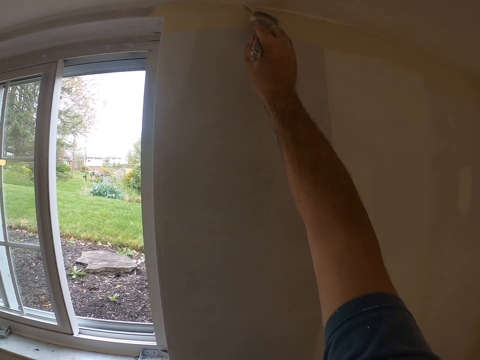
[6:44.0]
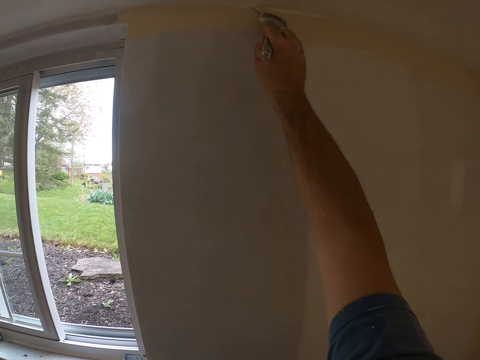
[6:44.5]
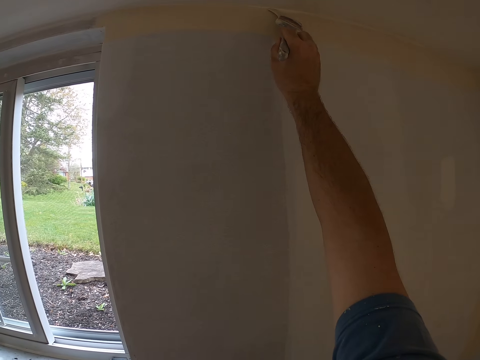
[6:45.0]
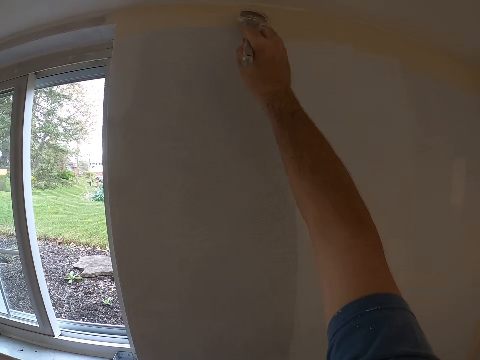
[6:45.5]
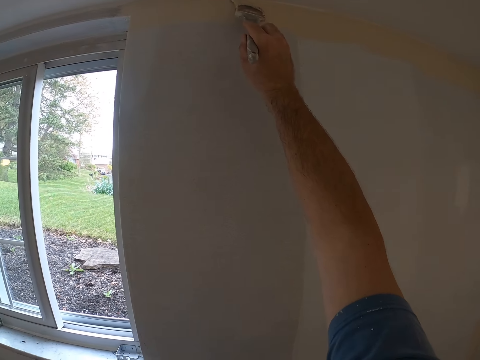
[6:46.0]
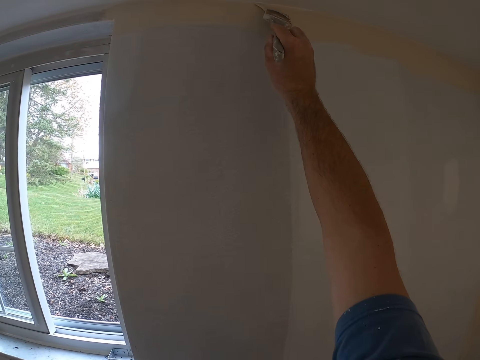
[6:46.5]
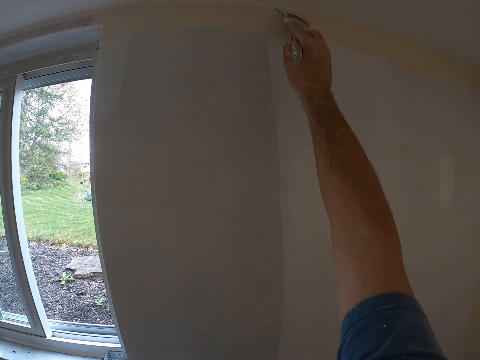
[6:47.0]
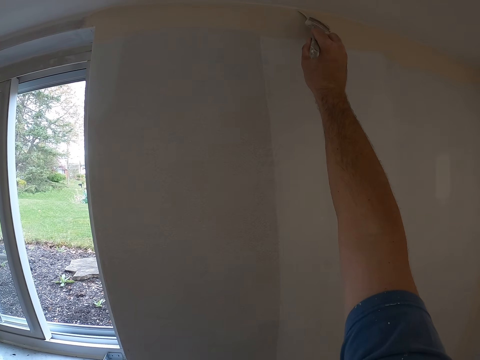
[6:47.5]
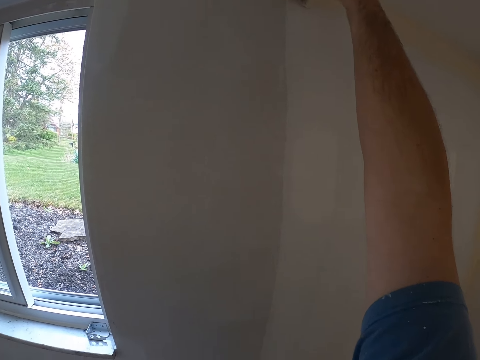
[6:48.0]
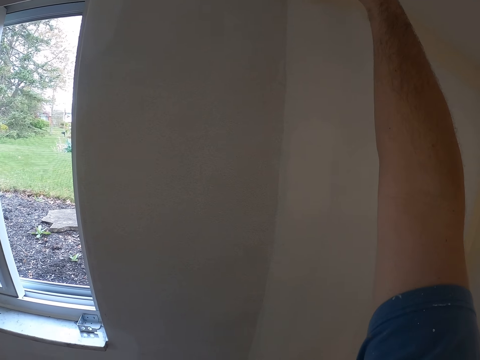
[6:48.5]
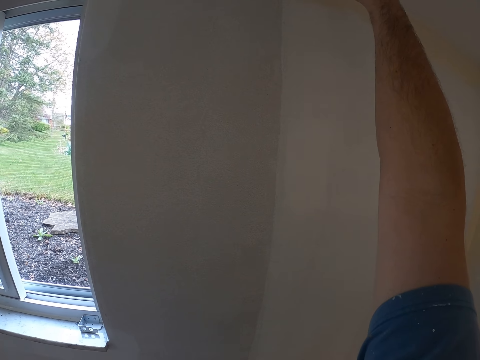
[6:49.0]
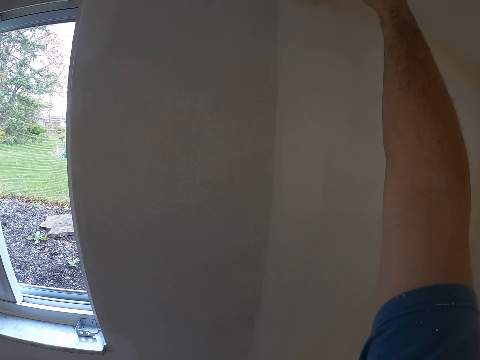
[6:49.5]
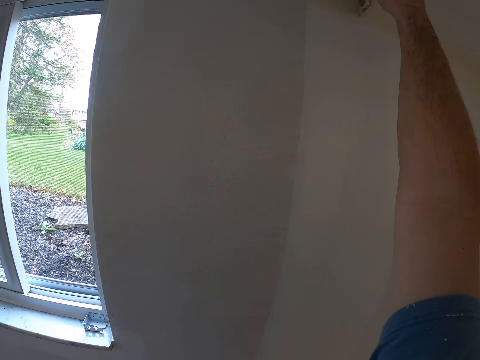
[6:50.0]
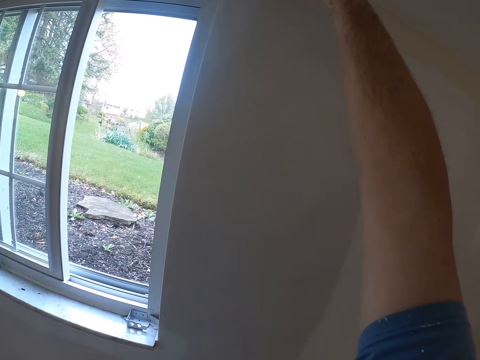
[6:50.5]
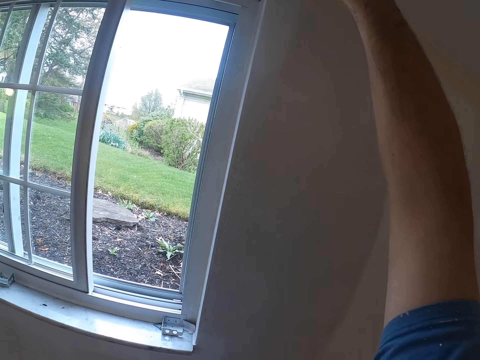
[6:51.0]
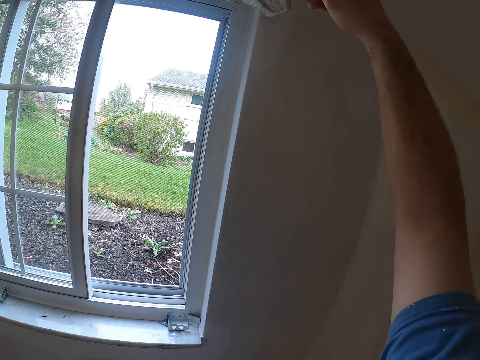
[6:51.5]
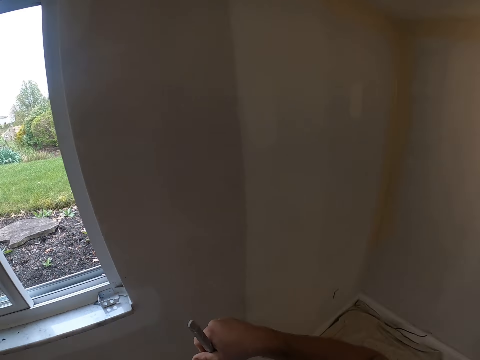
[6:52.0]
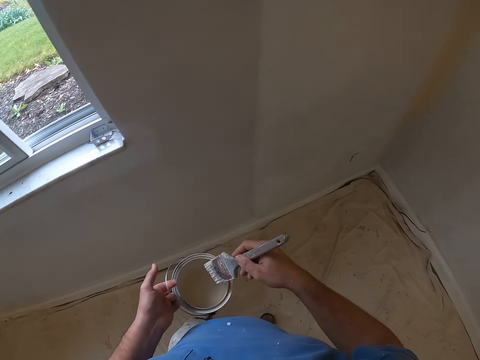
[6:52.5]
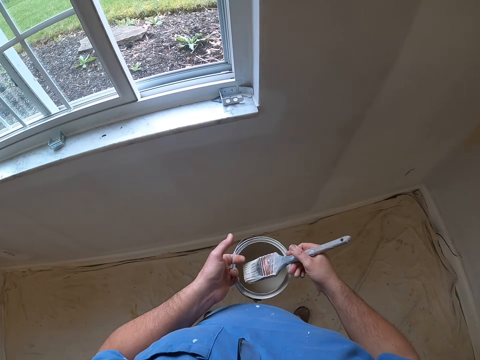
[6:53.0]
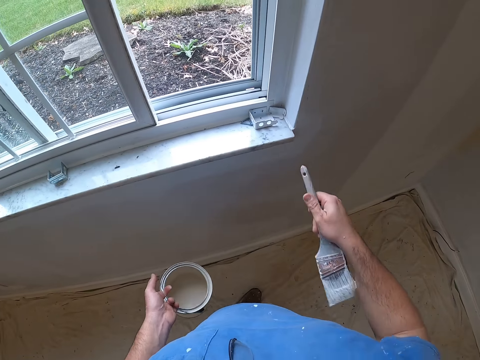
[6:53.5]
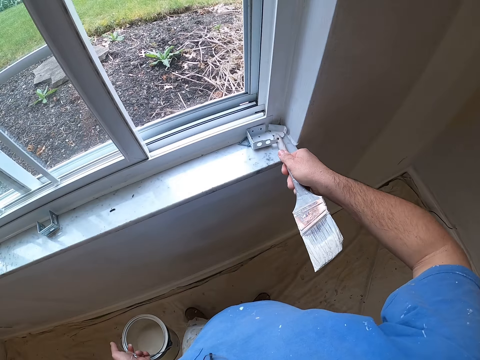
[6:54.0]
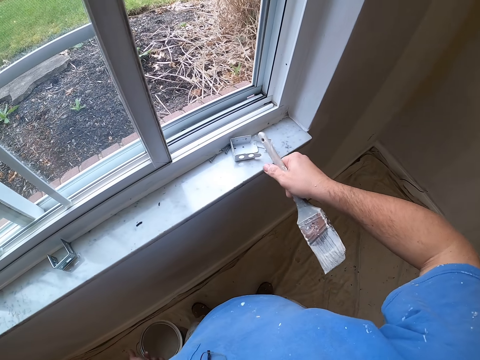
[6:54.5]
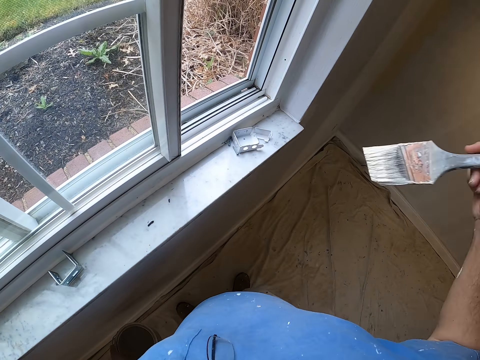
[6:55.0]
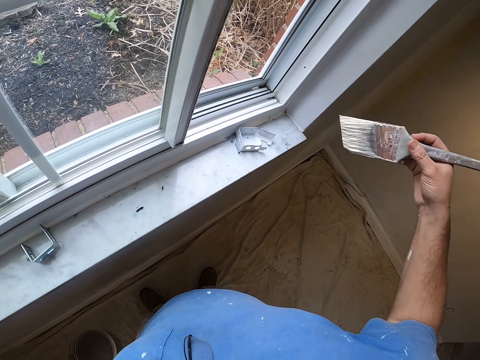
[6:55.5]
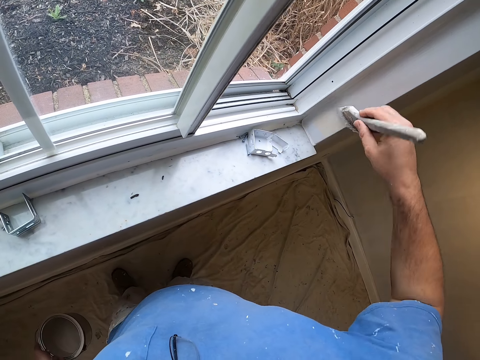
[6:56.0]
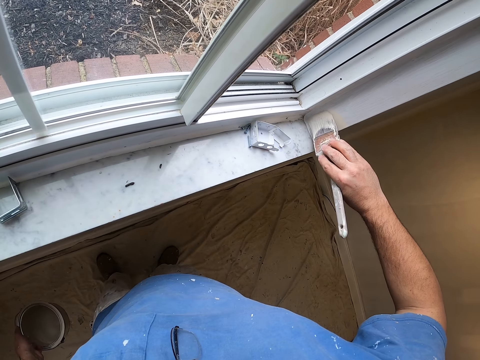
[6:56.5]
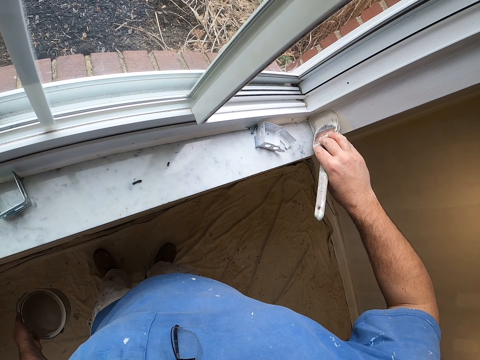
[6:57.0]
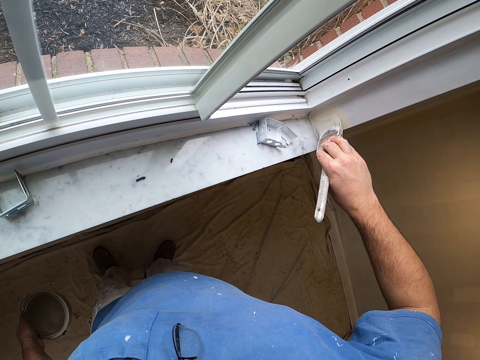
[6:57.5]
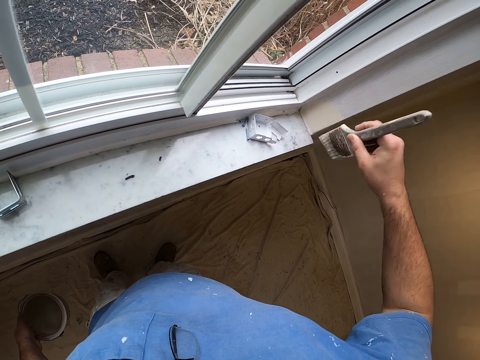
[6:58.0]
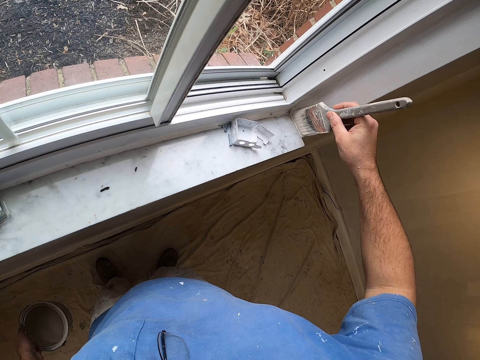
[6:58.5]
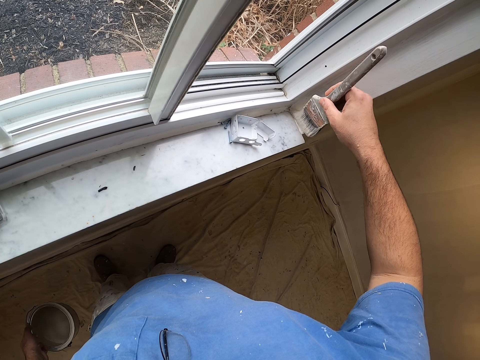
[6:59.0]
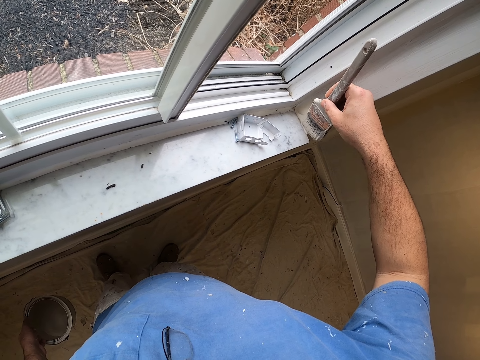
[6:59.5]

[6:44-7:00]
The camera wearer dips the paint brush into the paint container. They walk around the house, move something on the window, and paint the edge of the window.

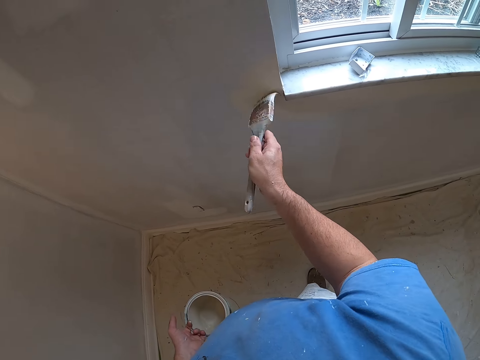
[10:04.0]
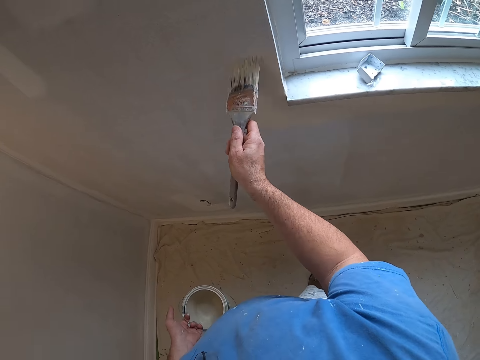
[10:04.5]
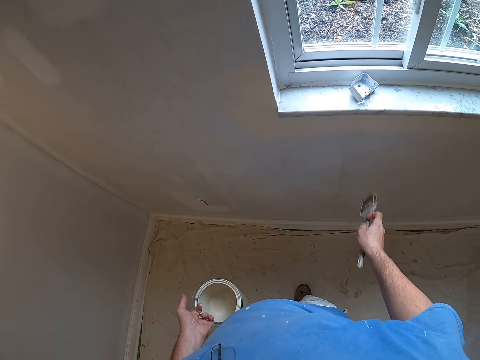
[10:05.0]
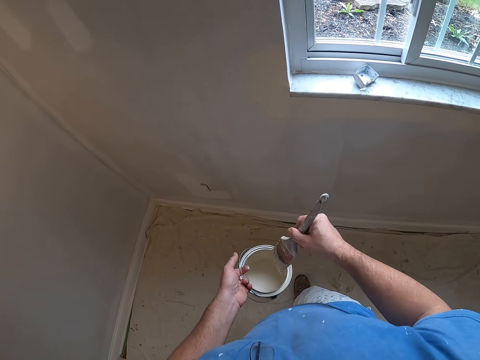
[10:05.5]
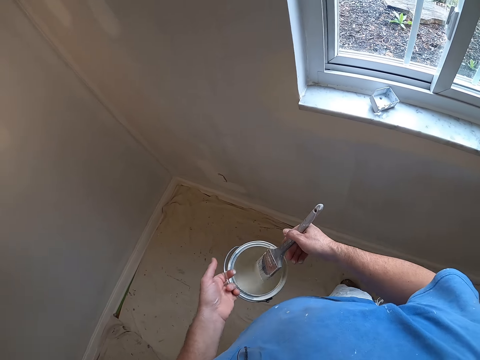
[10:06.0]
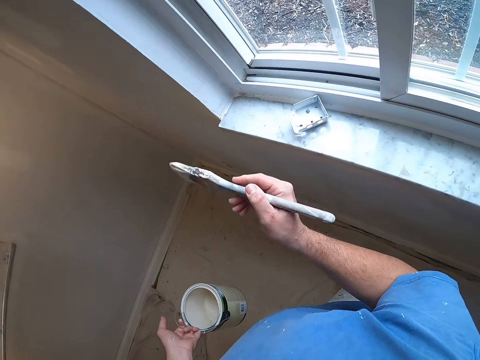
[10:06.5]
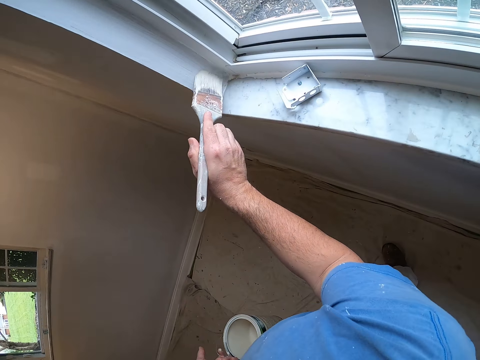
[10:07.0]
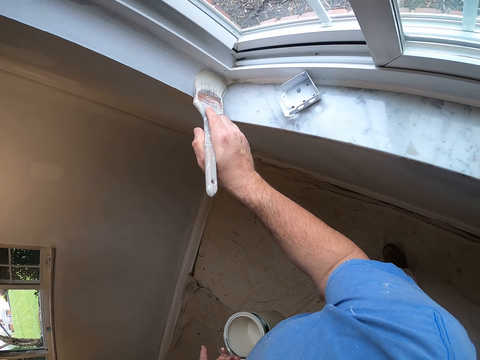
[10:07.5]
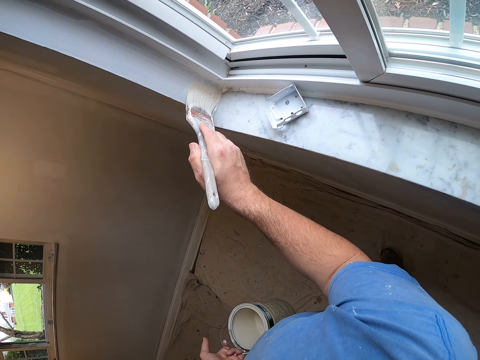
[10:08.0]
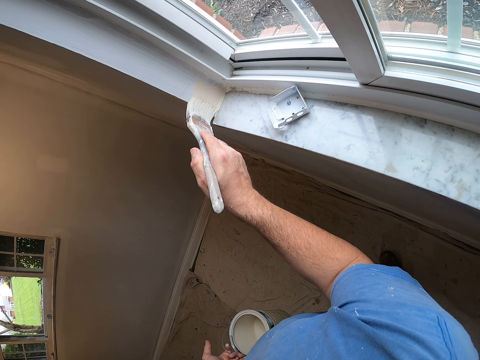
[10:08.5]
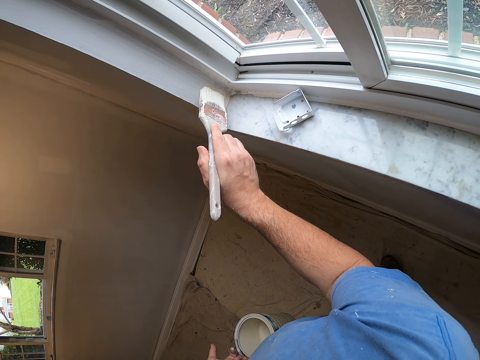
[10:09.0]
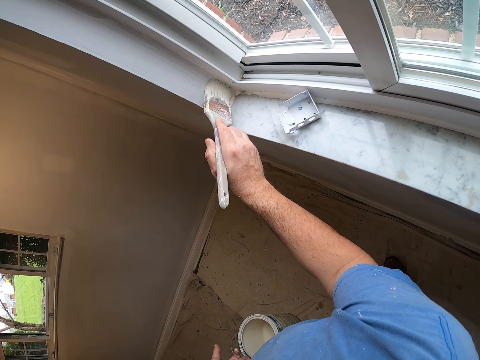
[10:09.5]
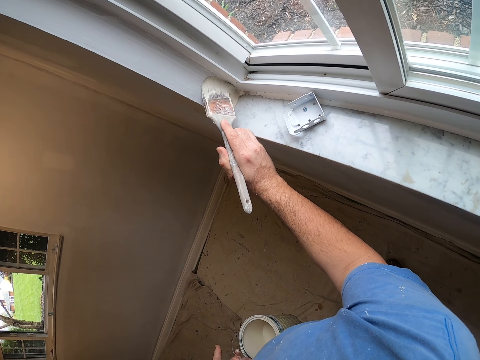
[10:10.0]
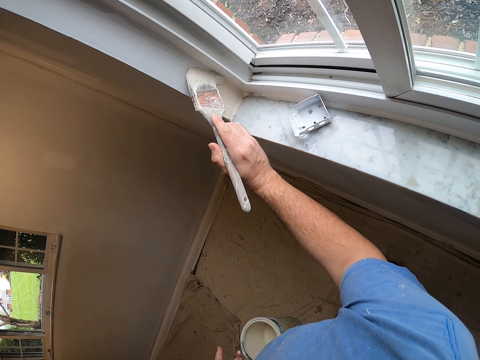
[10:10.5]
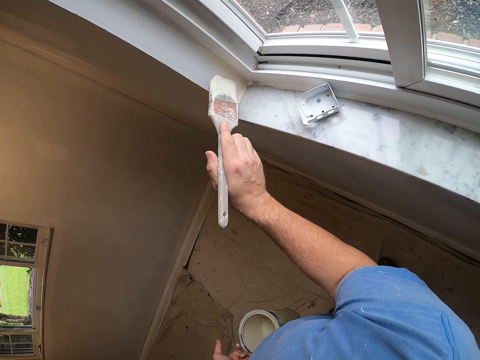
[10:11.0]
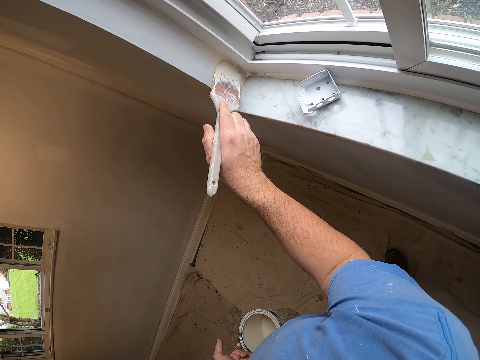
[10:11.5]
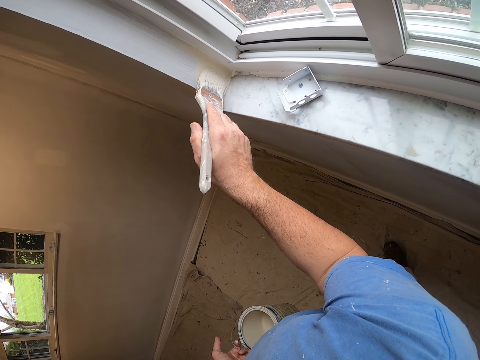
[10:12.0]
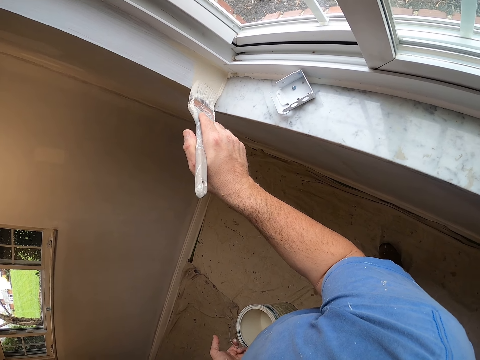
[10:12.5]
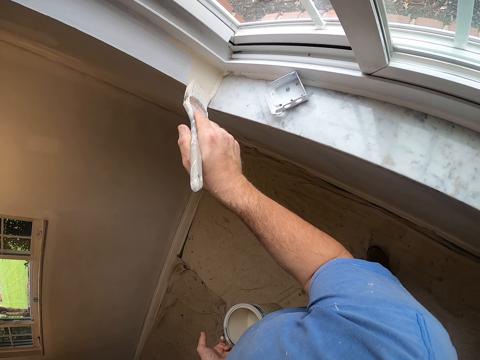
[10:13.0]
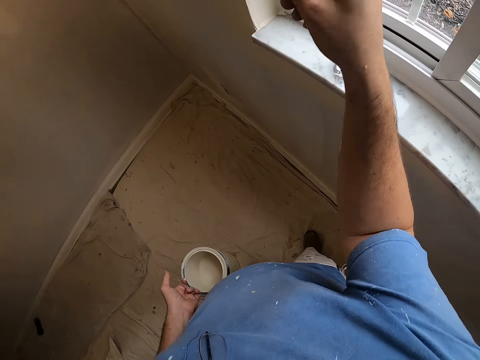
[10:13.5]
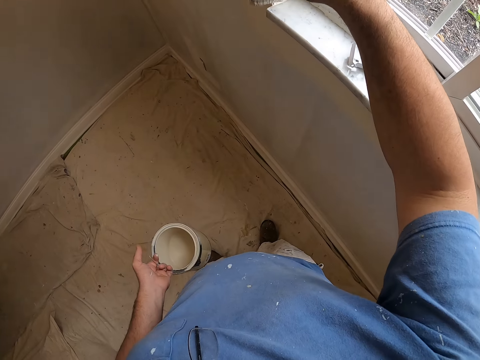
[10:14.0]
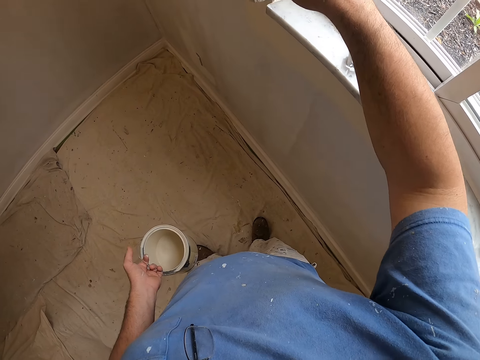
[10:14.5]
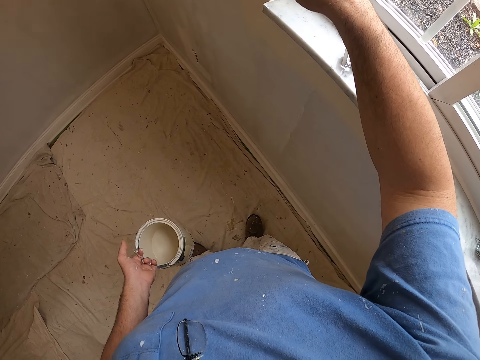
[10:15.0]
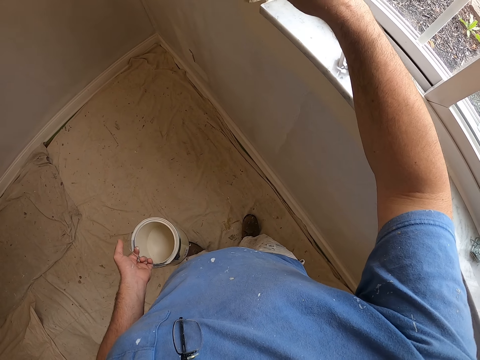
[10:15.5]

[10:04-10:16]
The camera wearer dips the painting brush into the paint container. They paint the edge of the window.
